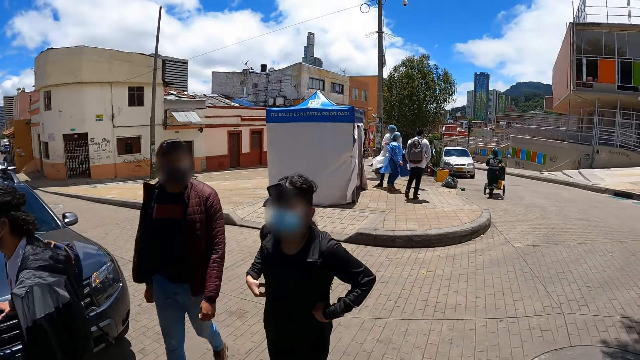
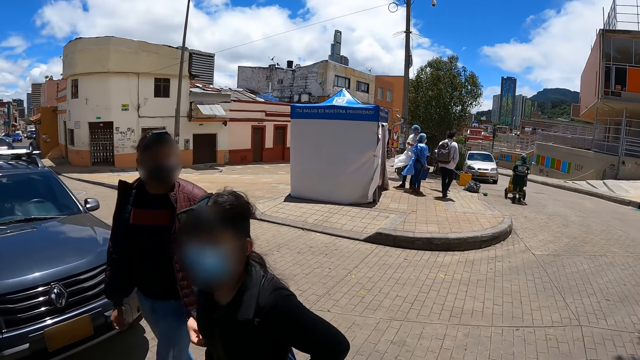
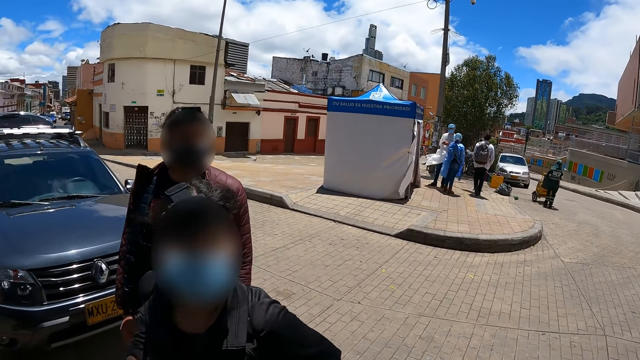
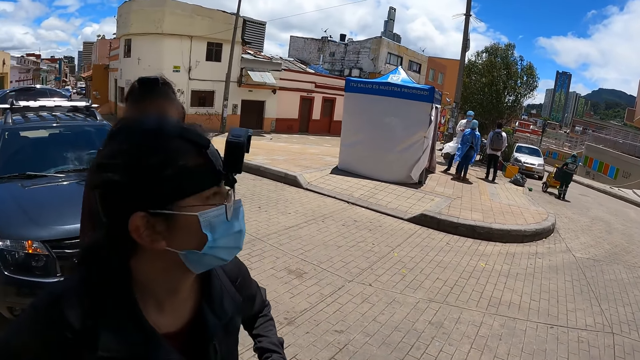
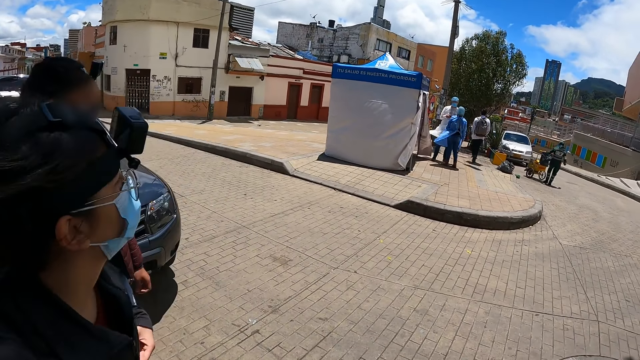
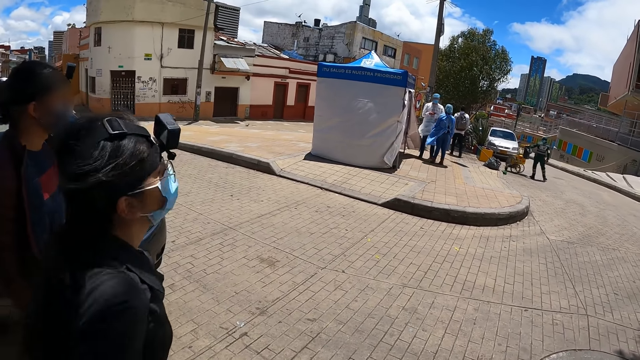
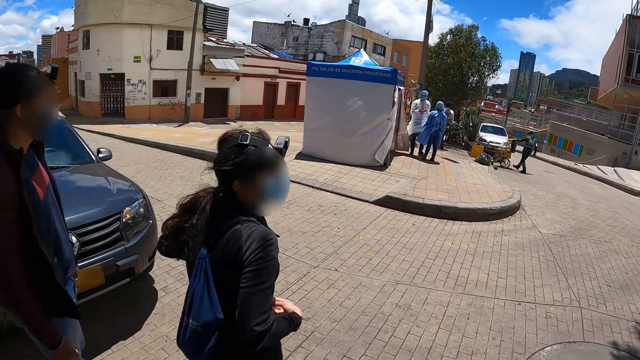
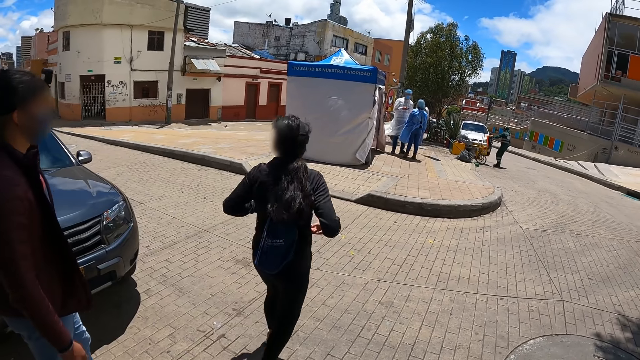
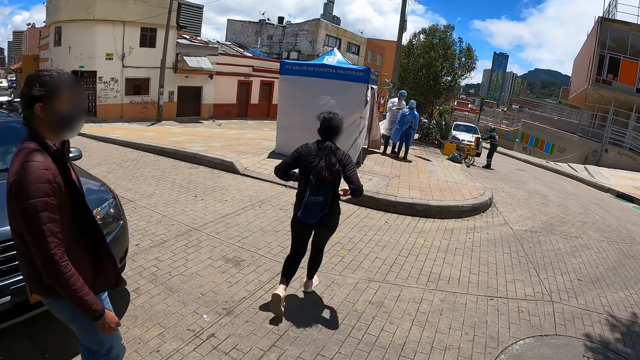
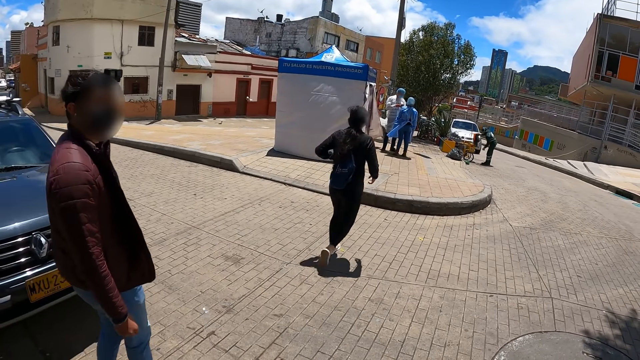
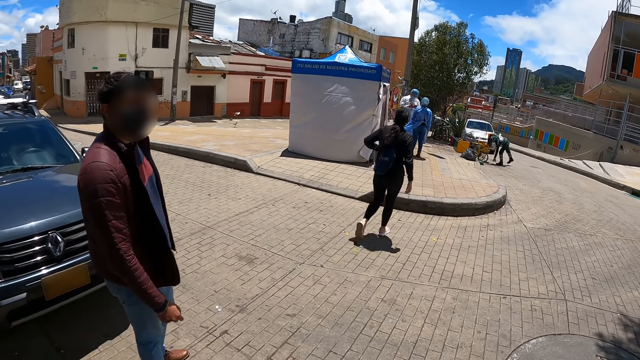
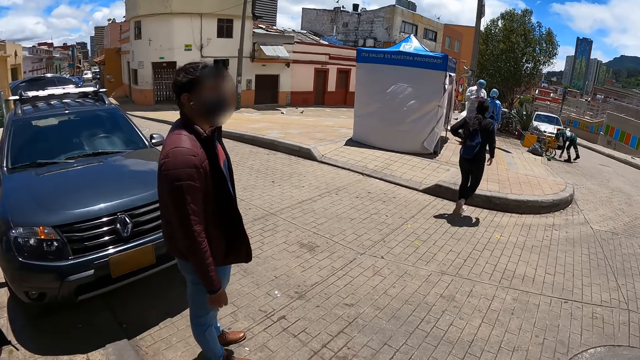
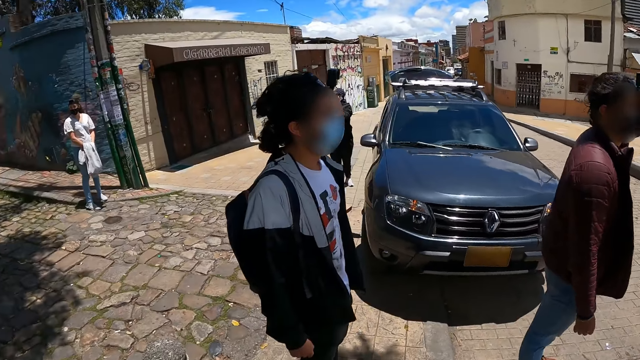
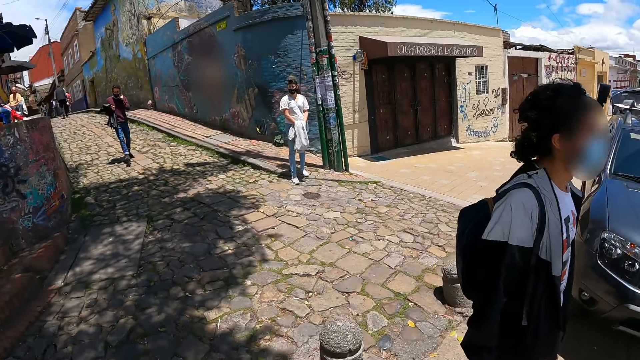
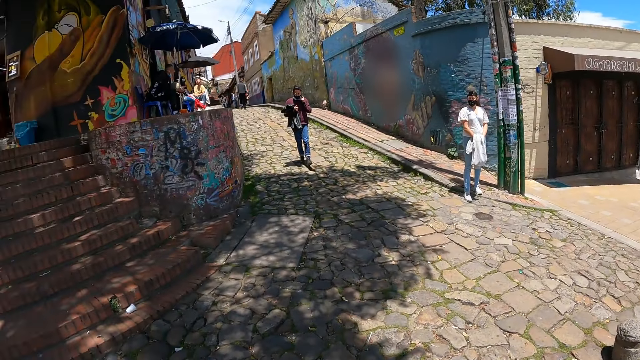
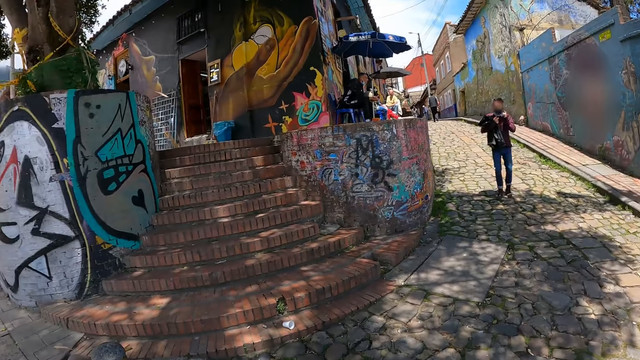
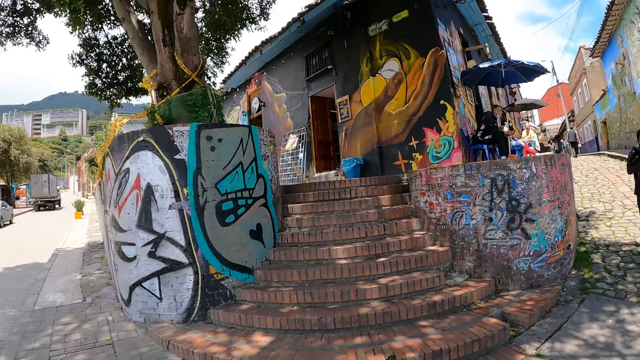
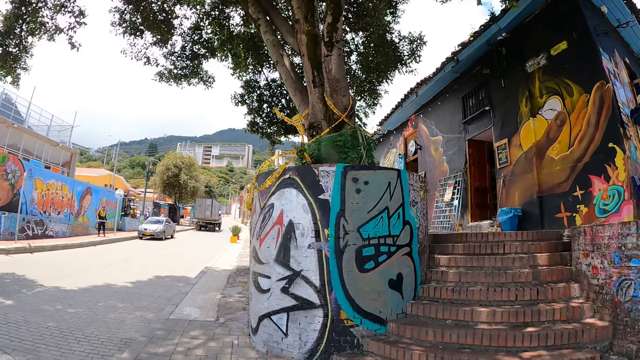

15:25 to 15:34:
A man and a woman walk around. The camera wearer looks forward. They converse with a woman. The man and the woman look backward. The woman runs backward. The camera wearer turns around. They look around.

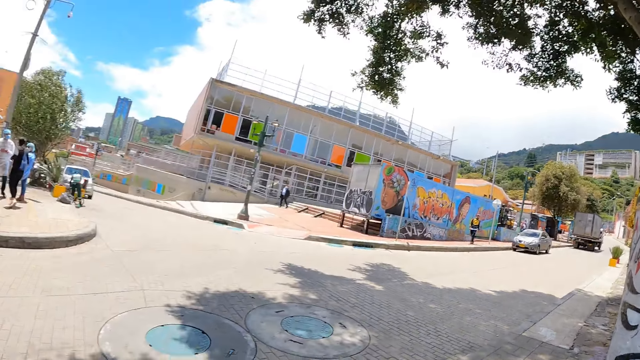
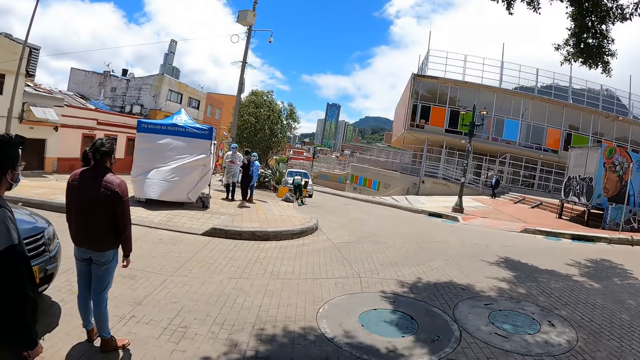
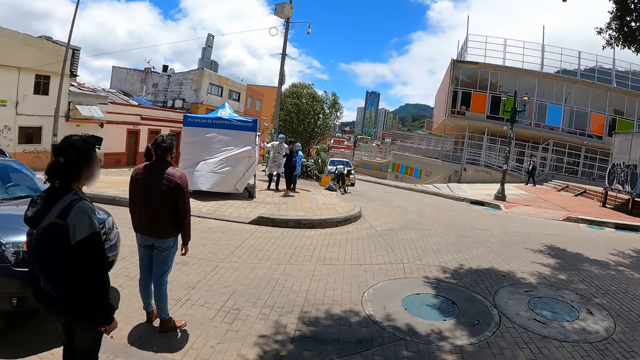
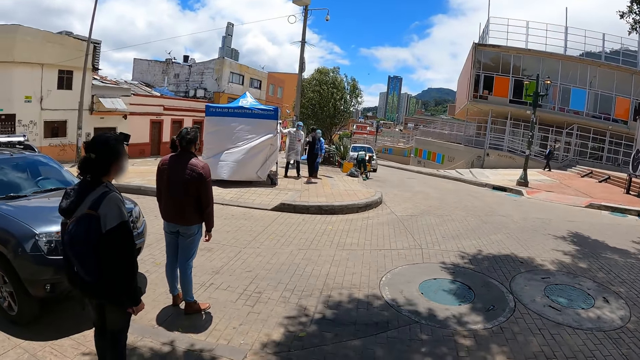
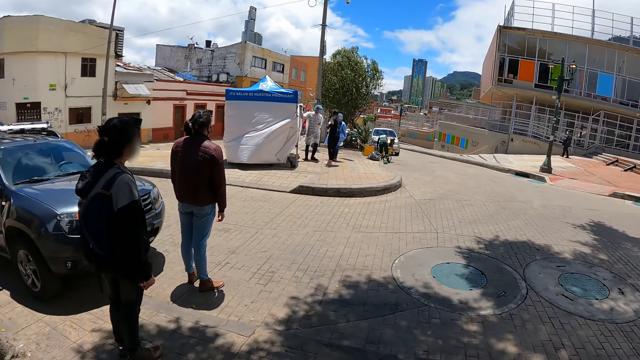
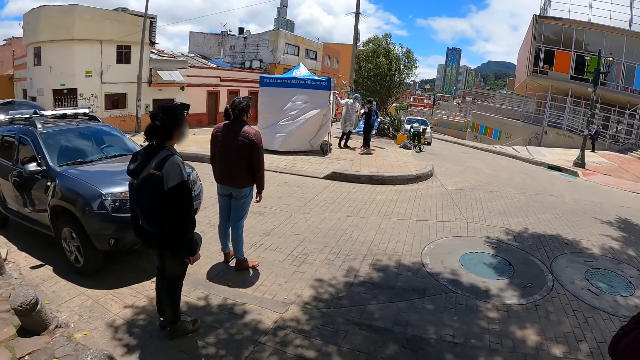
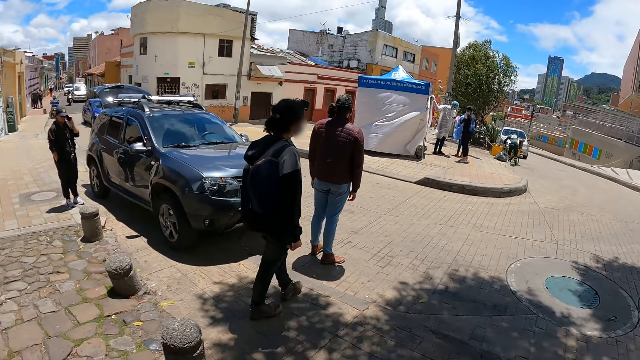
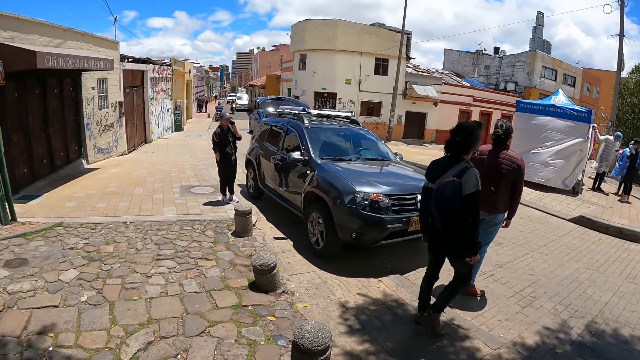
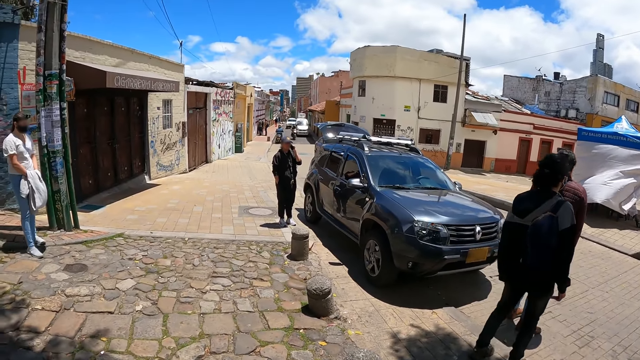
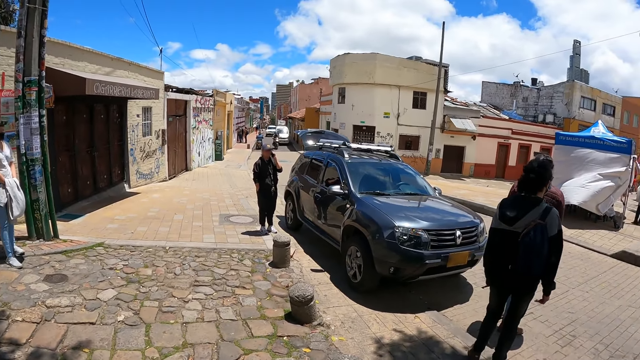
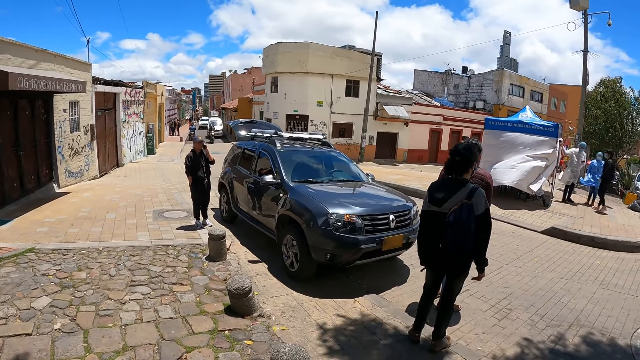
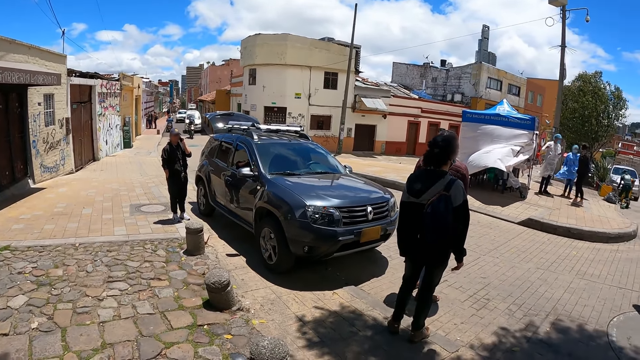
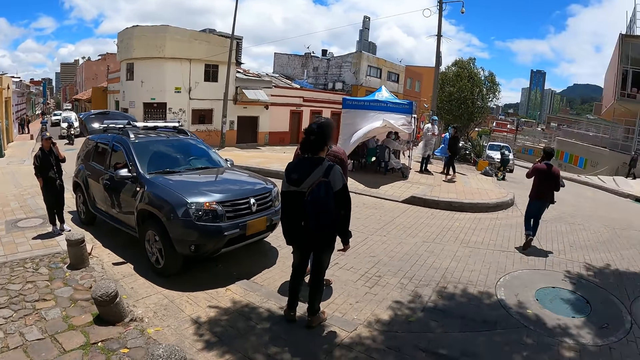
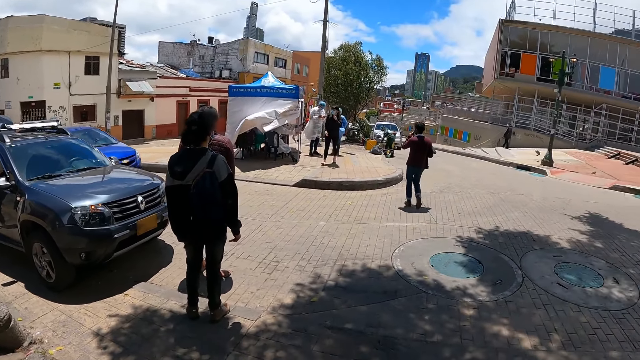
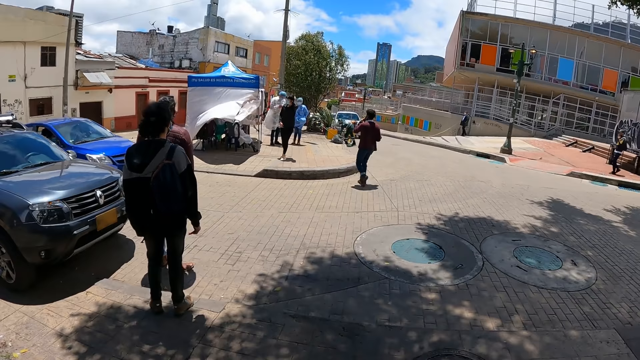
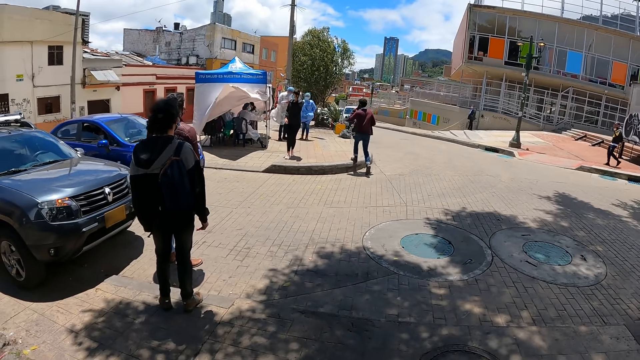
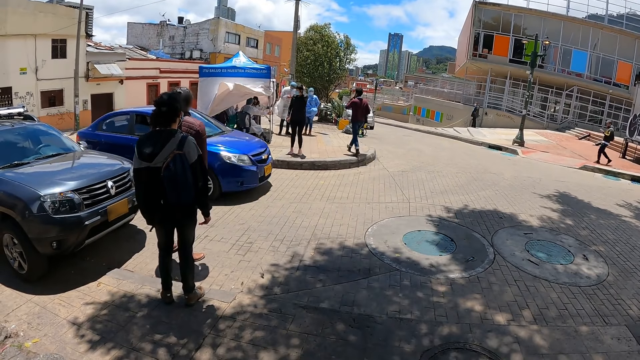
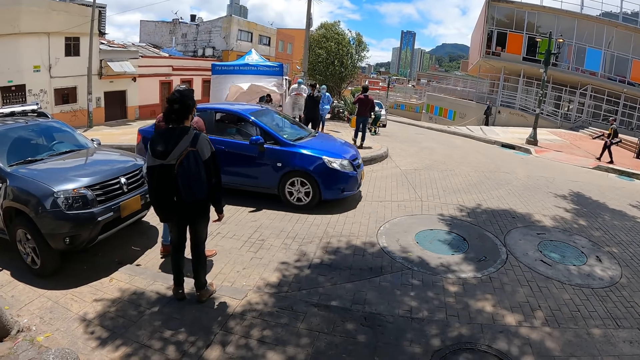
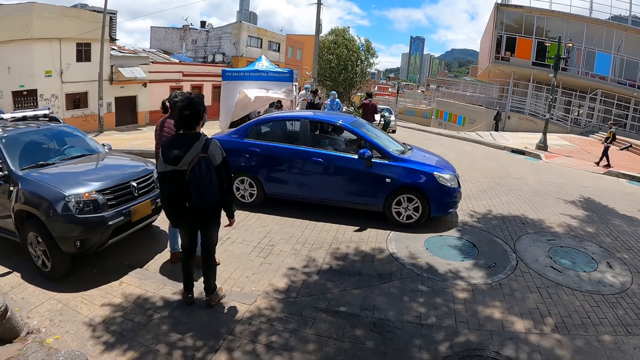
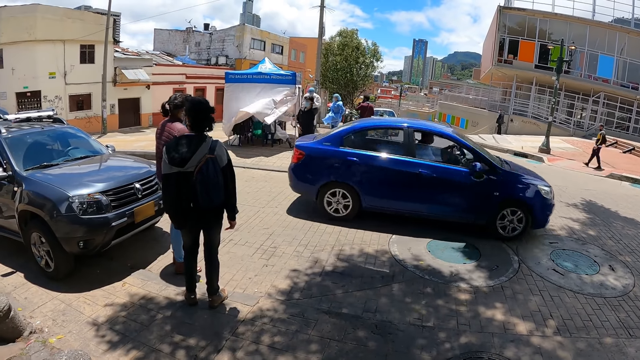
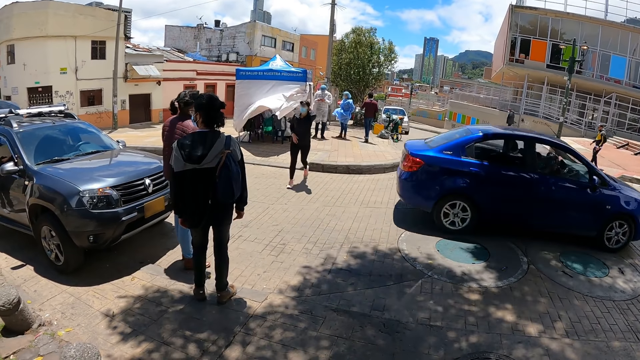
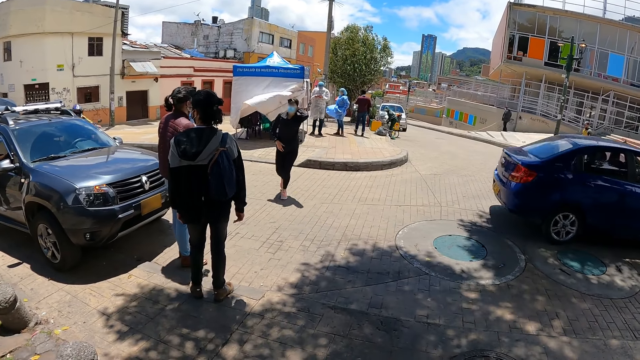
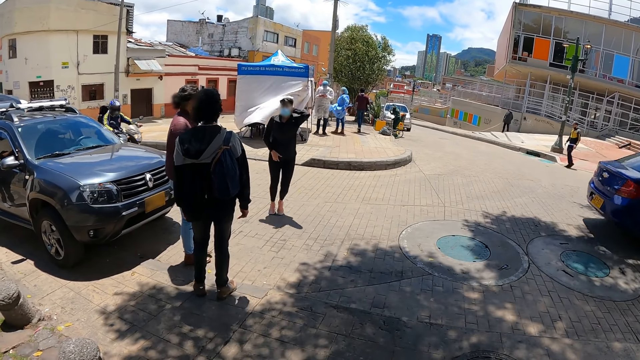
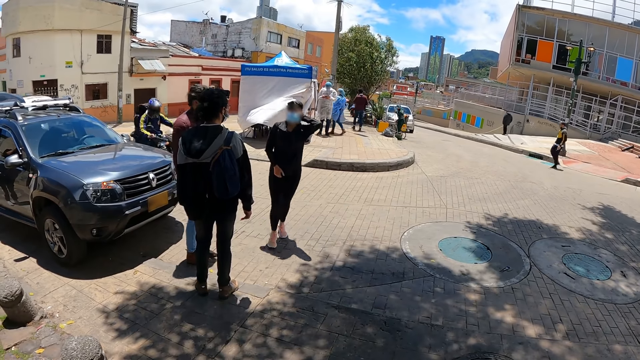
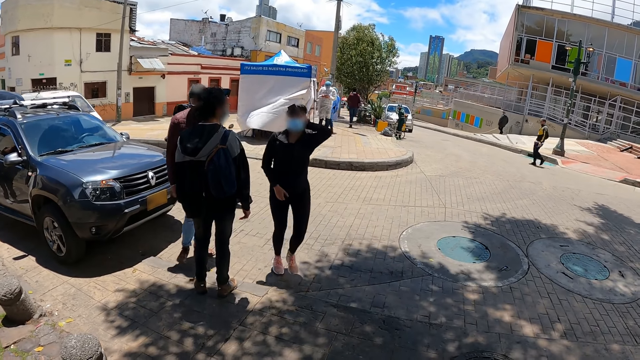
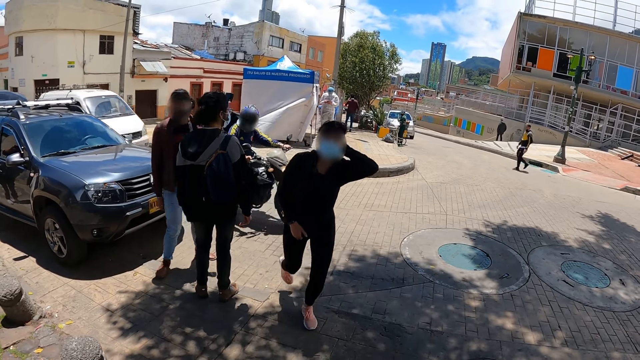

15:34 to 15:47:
The camera wearer looks forward. They look left. They look forward.
